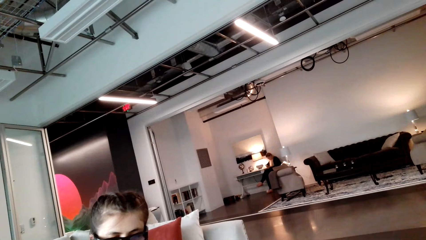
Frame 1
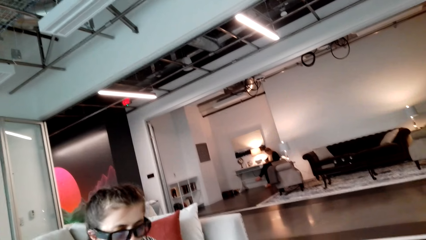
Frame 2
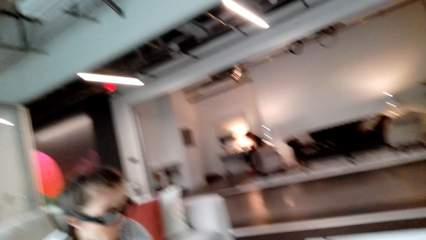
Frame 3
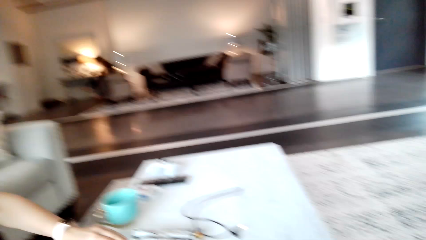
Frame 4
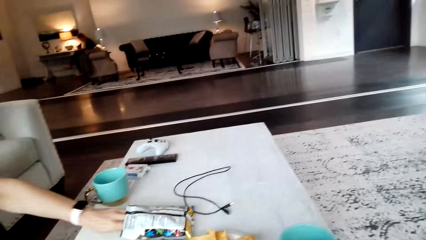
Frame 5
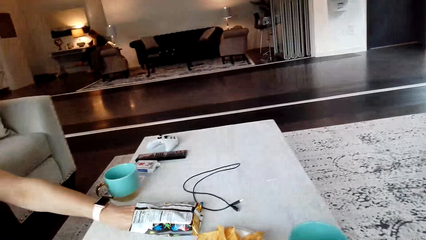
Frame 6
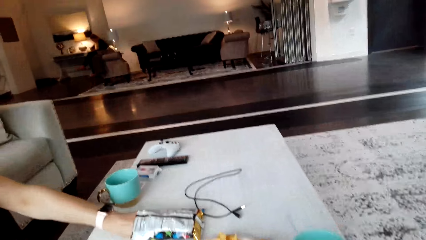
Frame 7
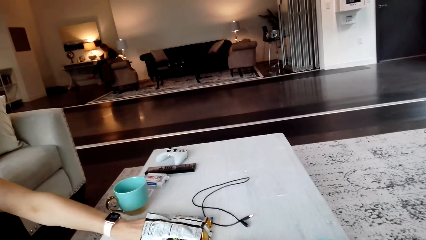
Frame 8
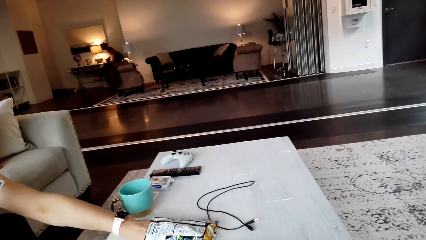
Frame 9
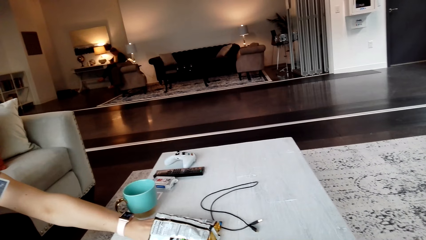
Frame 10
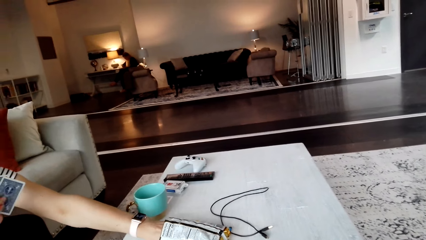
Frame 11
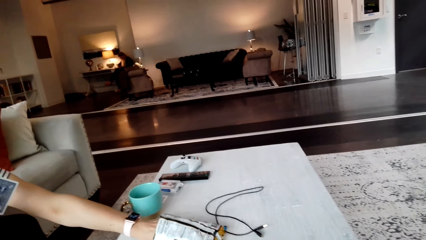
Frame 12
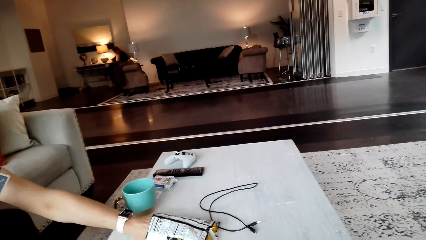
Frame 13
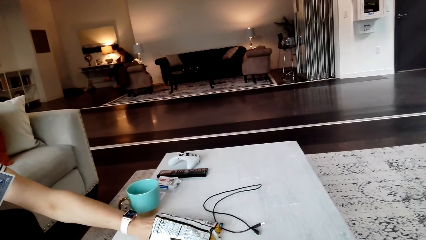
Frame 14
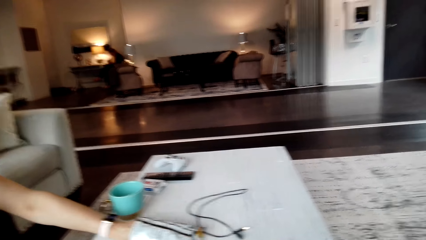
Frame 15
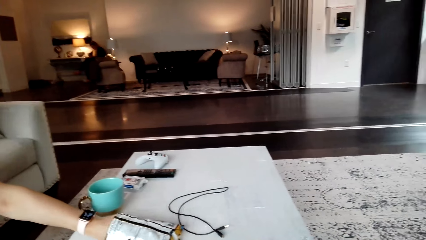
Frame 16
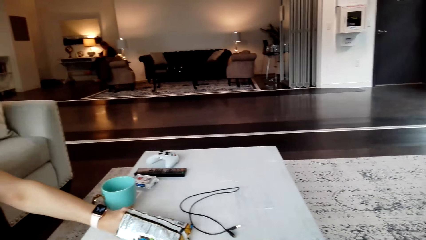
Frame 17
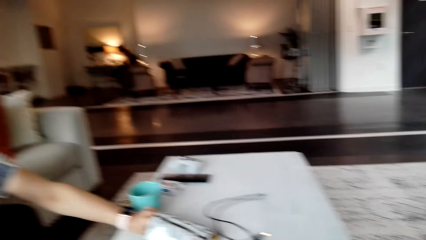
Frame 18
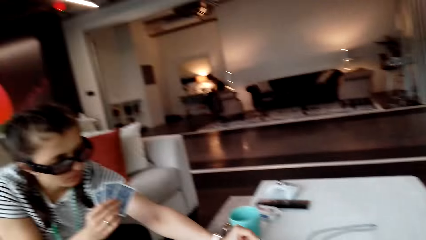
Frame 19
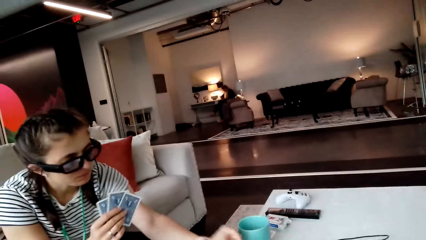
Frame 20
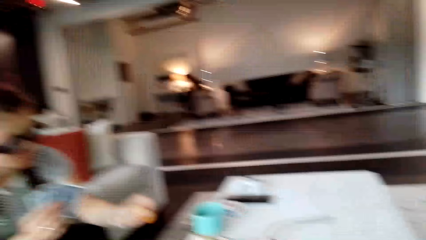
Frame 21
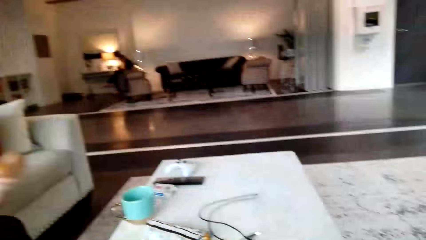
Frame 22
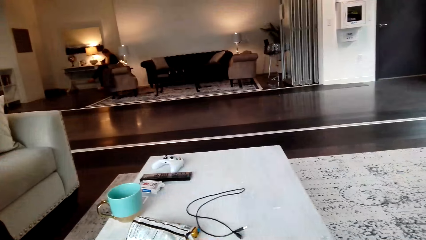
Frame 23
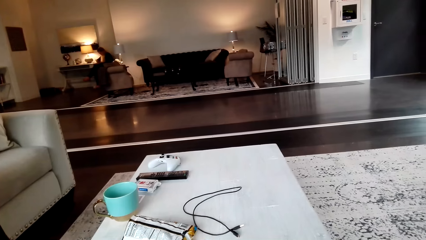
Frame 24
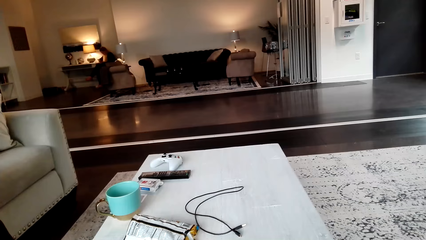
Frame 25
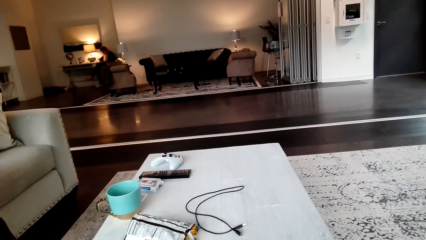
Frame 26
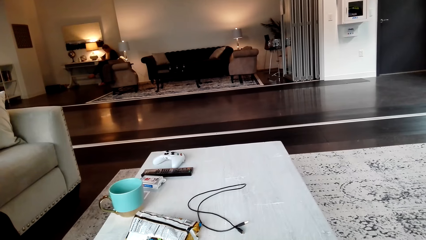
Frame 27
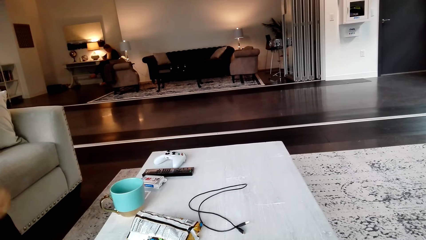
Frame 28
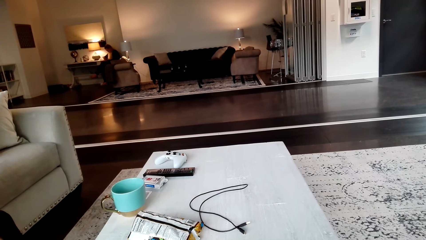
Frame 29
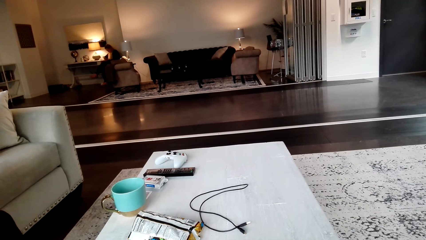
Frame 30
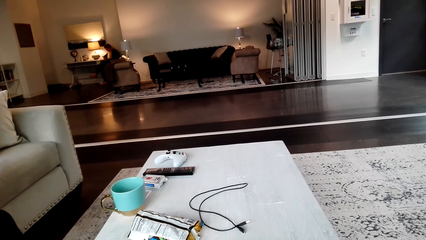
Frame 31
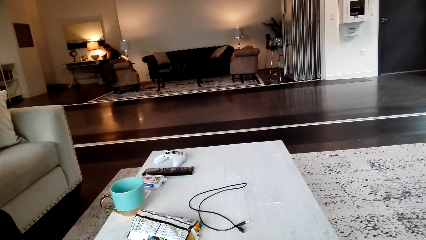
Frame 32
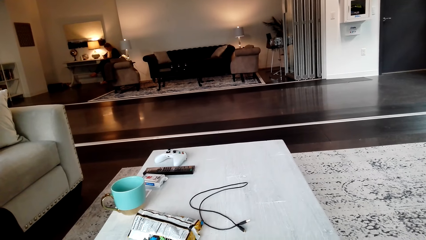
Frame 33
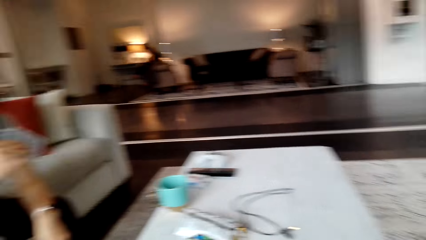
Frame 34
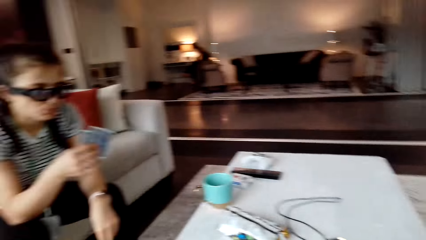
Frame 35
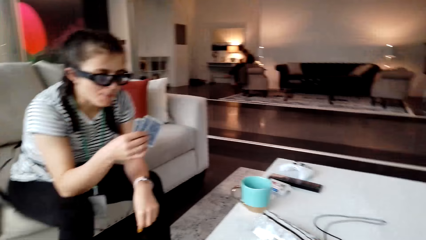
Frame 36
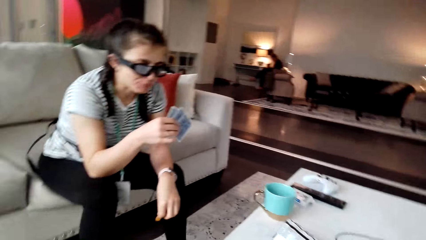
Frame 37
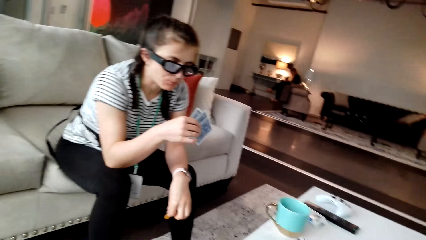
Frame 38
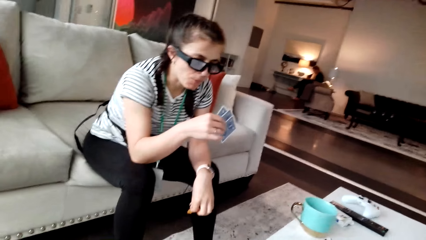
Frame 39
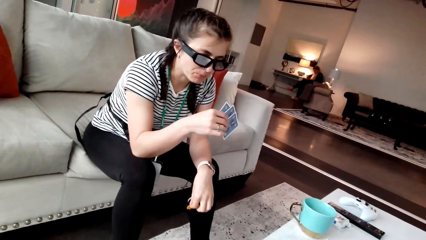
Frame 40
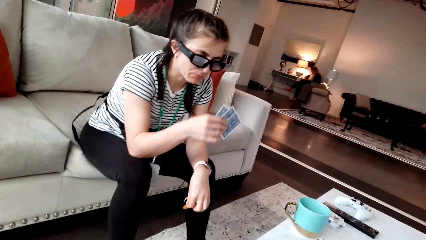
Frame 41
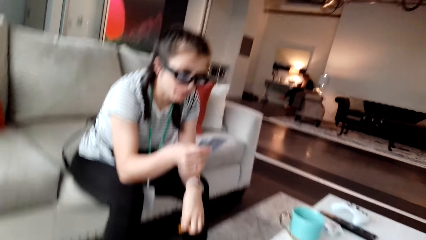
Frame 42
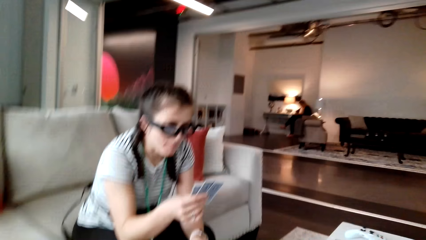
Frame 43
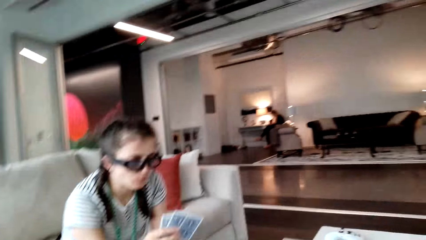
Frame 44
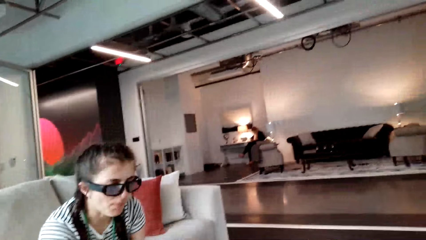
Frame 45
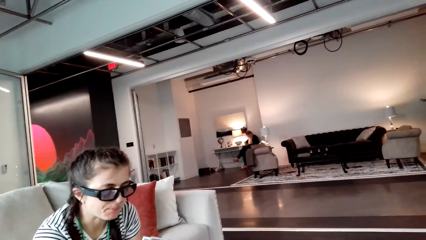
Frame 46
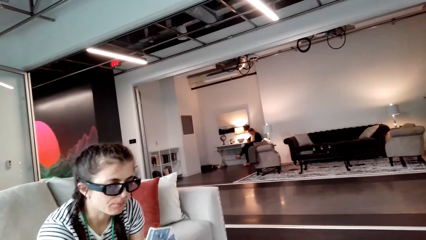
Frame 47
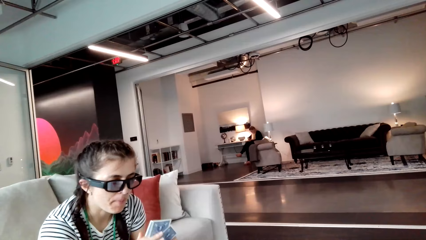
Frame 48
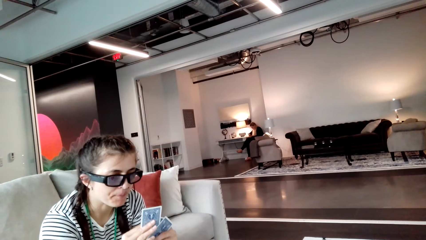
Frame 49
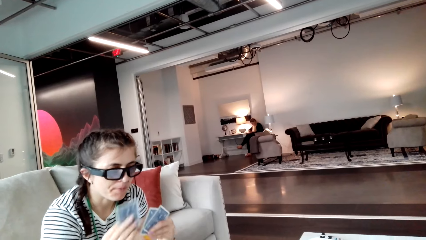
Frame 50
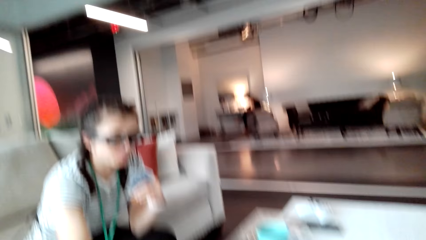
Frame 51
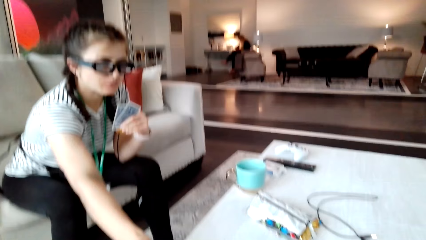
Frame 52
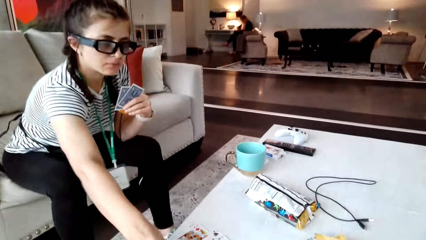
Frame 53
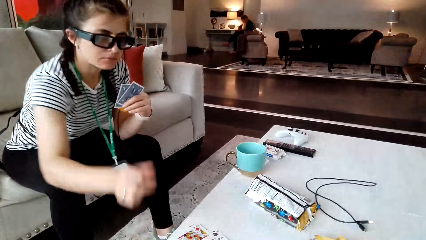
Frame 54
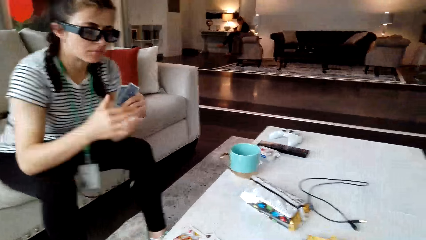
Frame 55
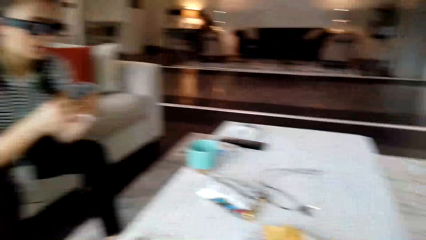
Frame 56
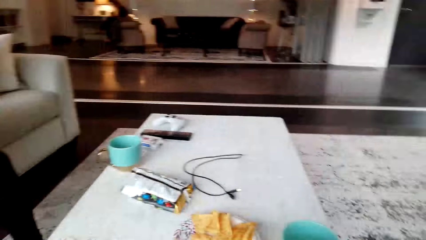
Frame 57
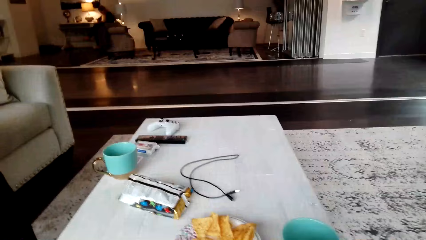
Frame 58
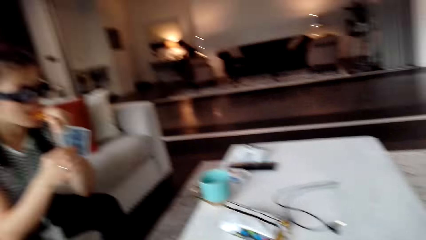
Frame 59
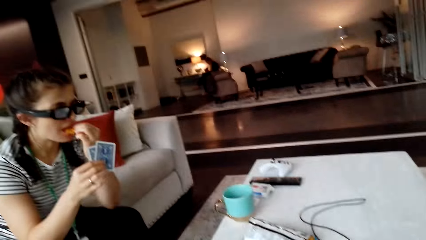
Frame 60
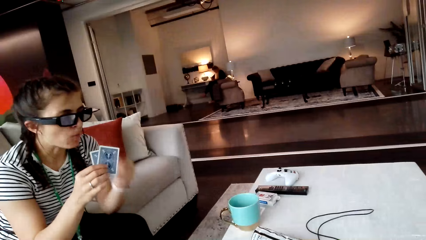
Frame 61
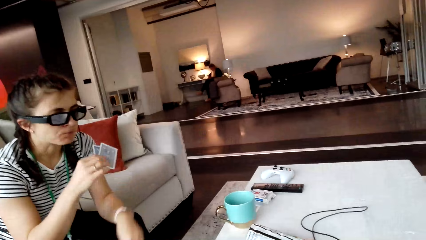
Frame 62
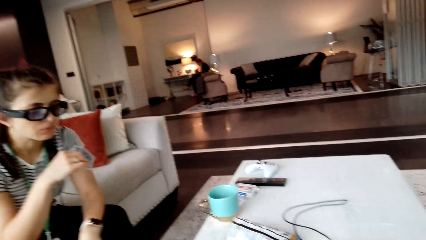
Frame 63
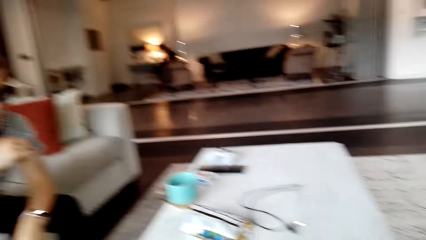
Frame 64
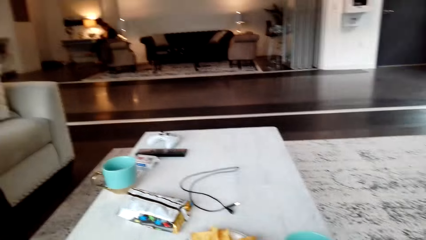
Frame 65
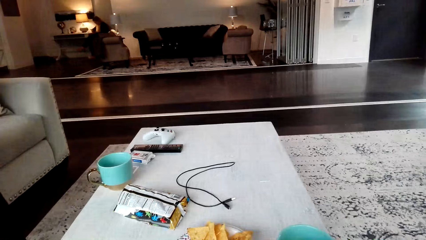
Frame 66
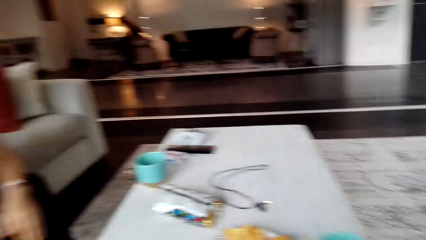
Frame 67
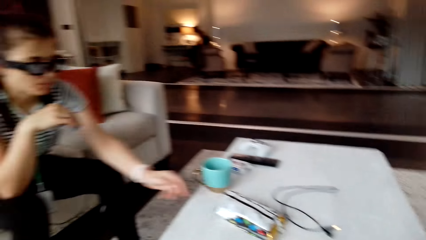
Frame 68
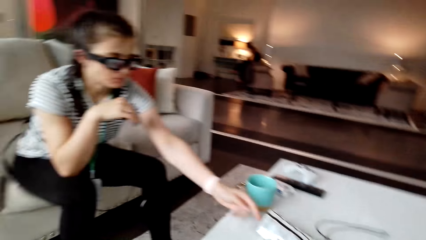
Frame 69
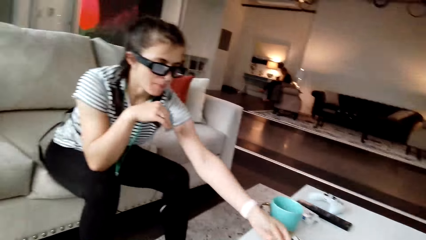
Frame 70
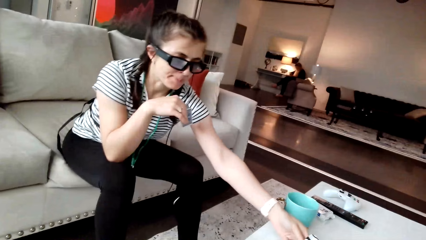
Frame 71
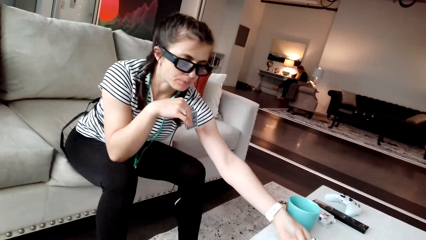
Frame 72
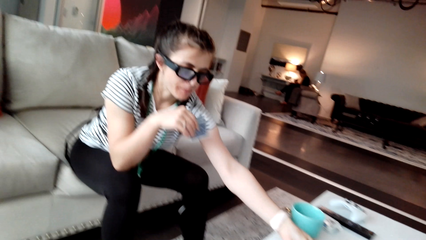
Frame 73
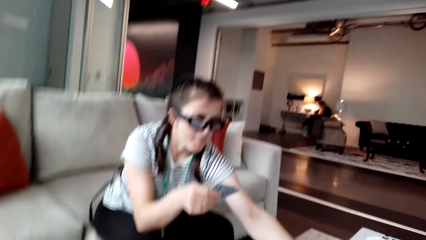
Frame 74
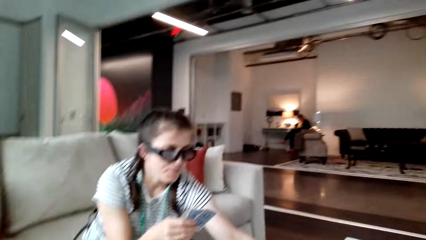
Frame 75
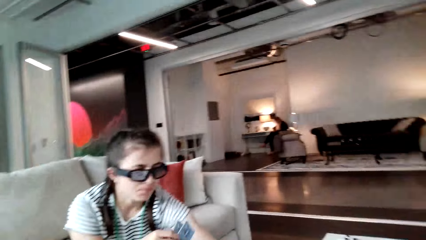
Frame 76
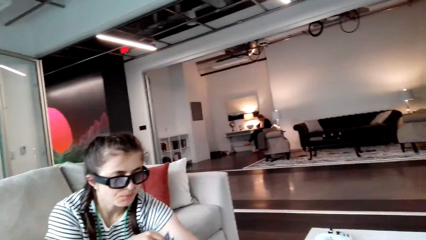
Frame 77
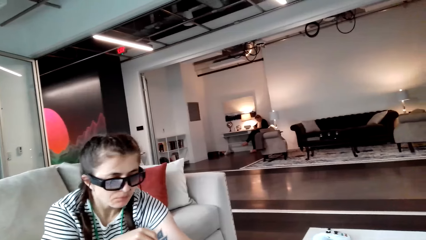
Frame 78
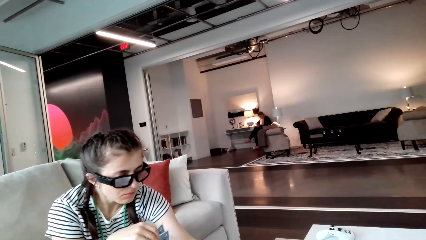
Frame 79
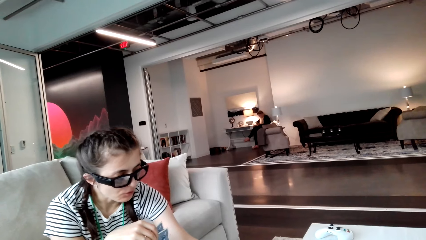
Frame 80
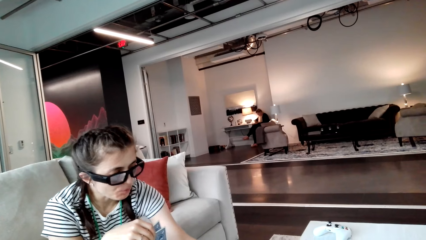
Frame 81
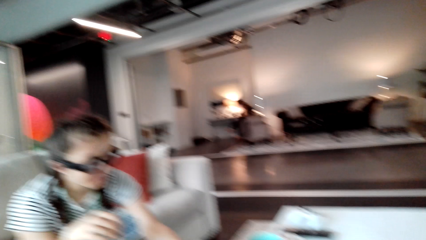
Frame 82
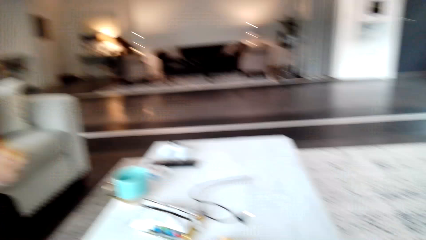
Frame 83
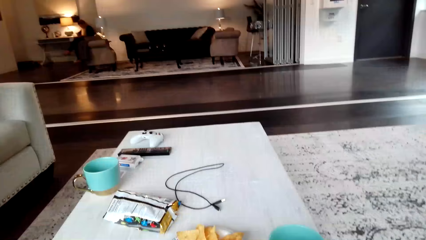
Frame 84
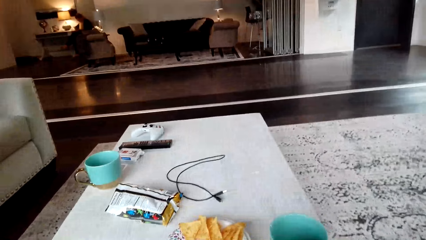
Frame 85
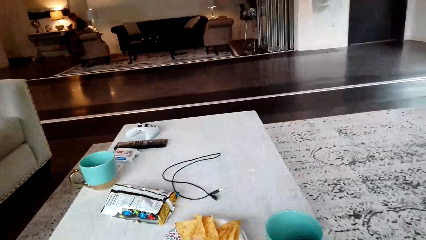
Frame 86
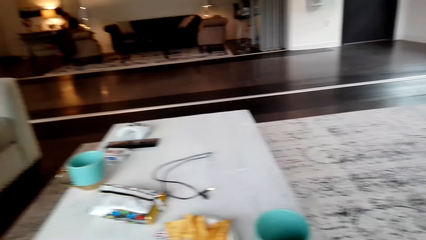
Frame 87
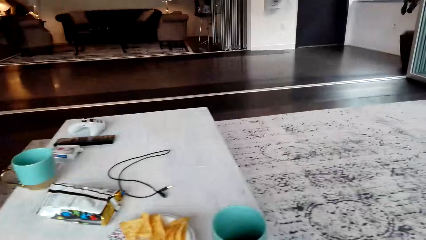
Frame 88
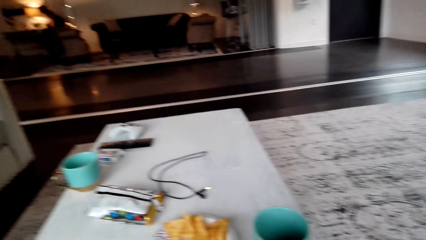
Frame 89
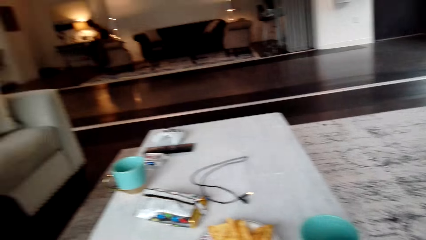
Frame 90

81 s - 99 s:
The camera wearer converses with a woman. The woman takes the crisps in the packet. The camera wearer converses with the woman. The woman eats the crisps. The camera wearer looks around the table. The woman moves the hand down and checks the cards. The camera wearer converses with the woman. The woman picks up the card and puts the card down on the table. The camera wearer looks around the table. The woman eats the crisps and takes the crisps. The camera wearer looks around the office. The woman eats.
